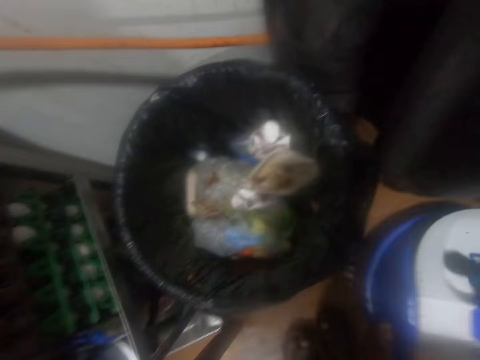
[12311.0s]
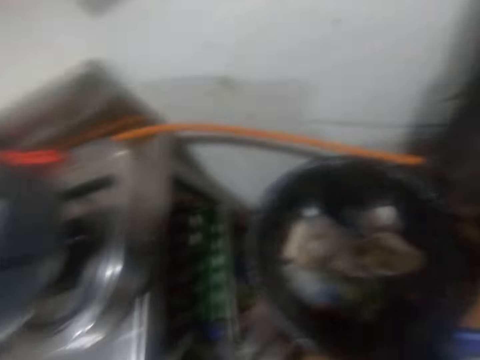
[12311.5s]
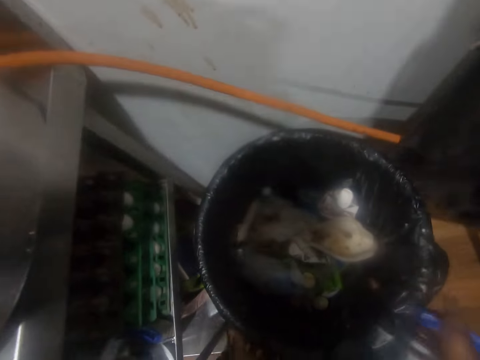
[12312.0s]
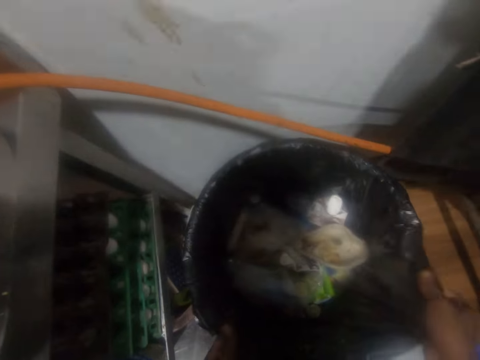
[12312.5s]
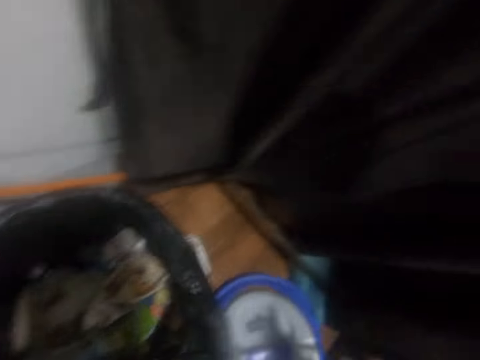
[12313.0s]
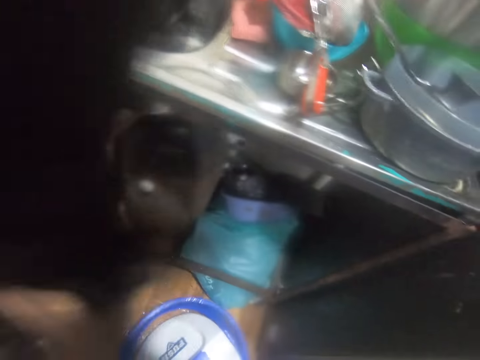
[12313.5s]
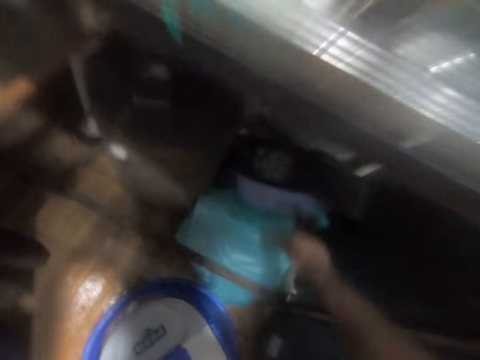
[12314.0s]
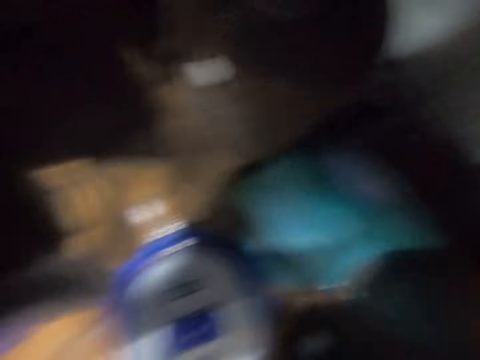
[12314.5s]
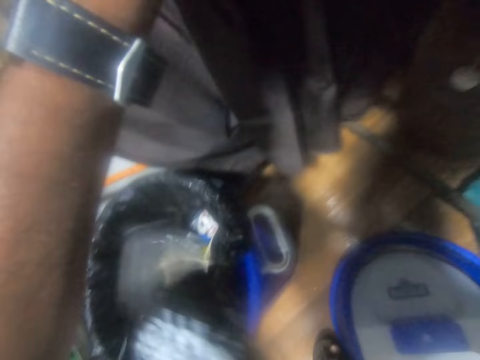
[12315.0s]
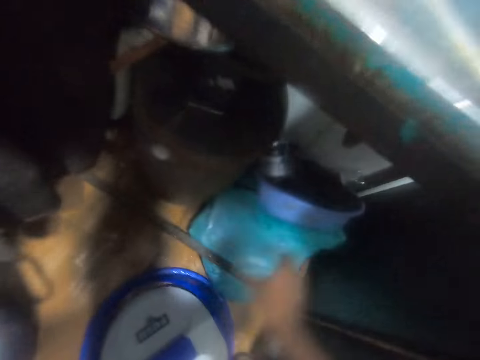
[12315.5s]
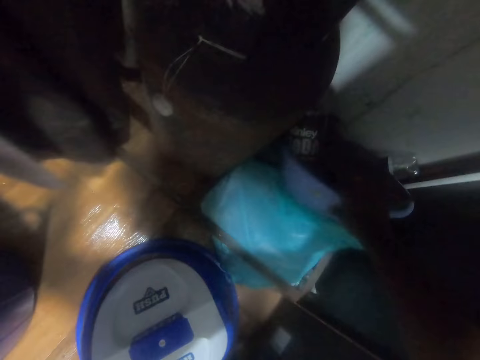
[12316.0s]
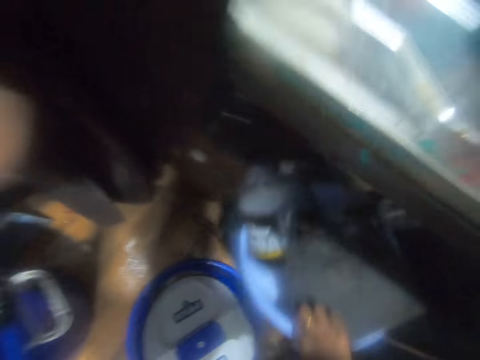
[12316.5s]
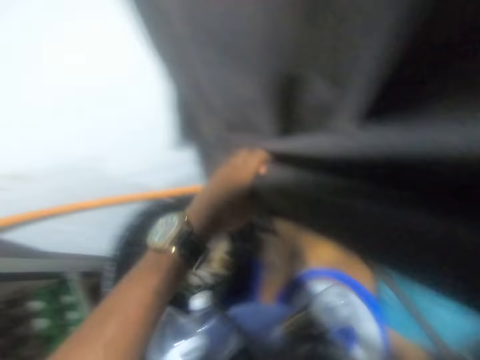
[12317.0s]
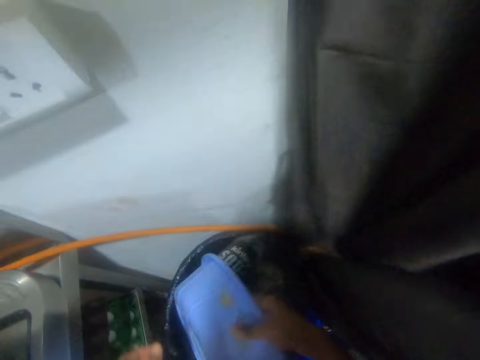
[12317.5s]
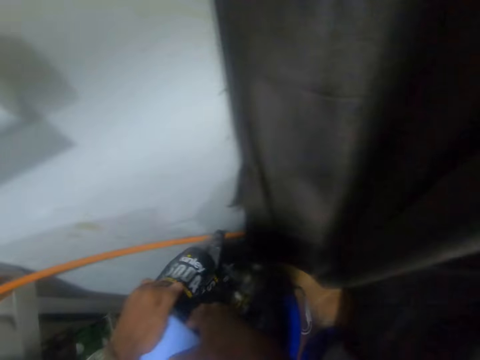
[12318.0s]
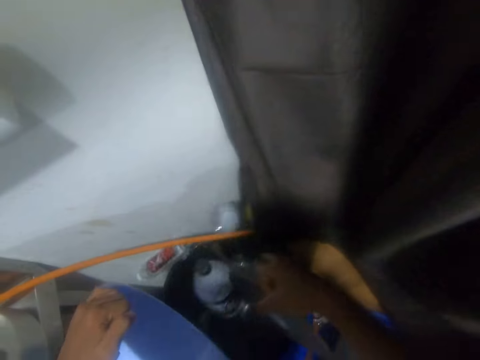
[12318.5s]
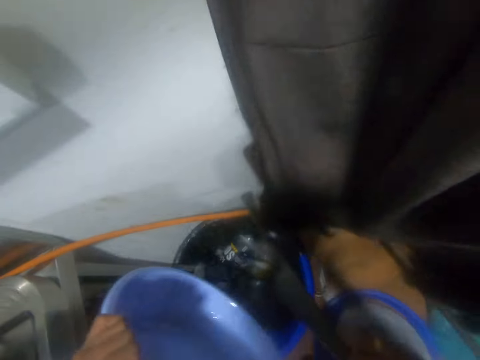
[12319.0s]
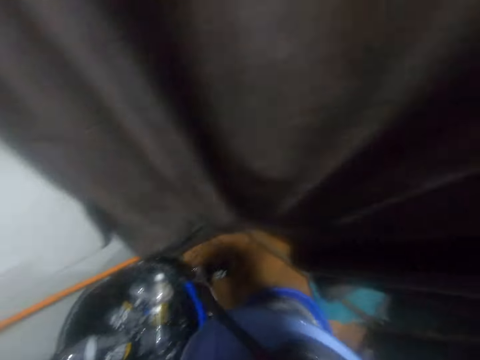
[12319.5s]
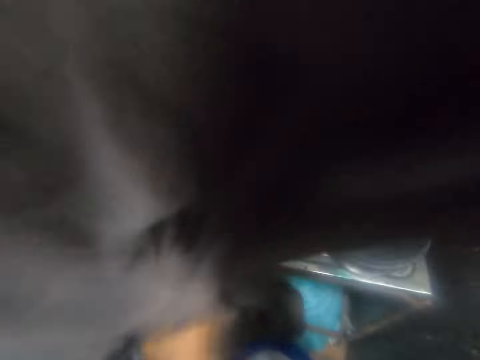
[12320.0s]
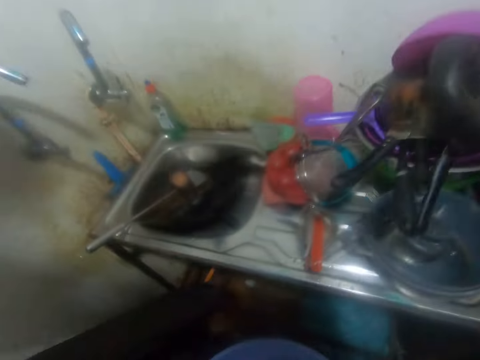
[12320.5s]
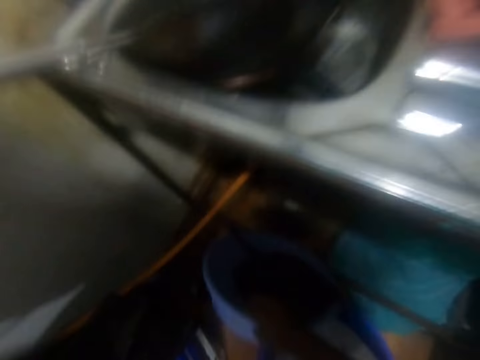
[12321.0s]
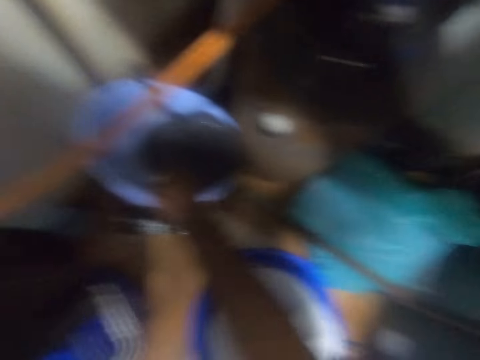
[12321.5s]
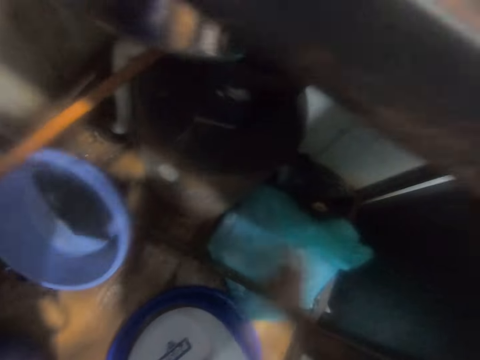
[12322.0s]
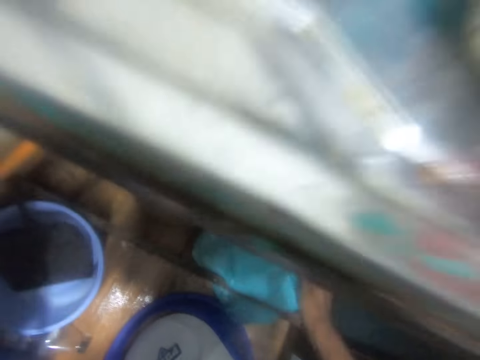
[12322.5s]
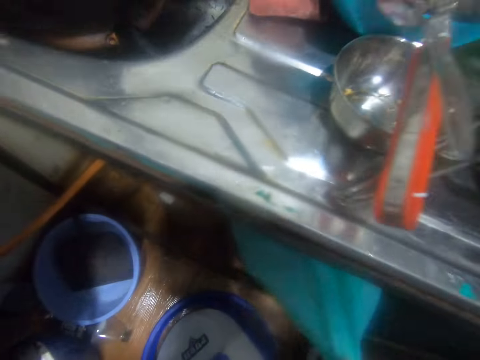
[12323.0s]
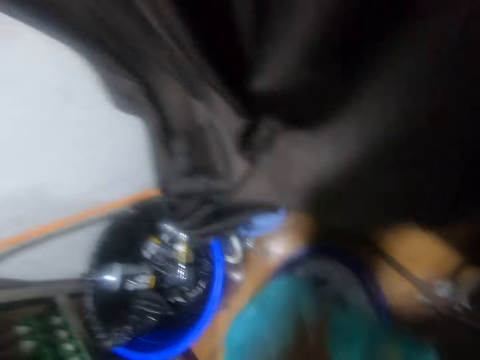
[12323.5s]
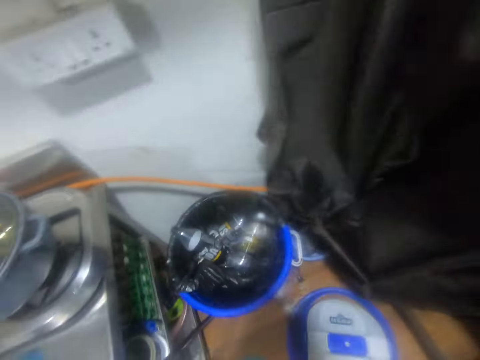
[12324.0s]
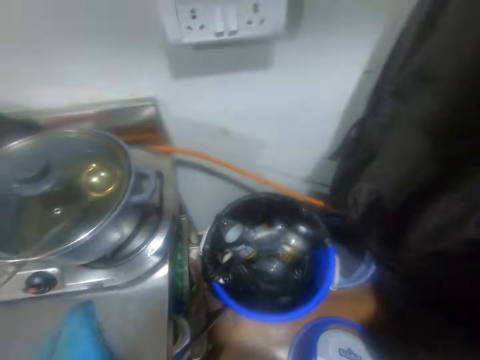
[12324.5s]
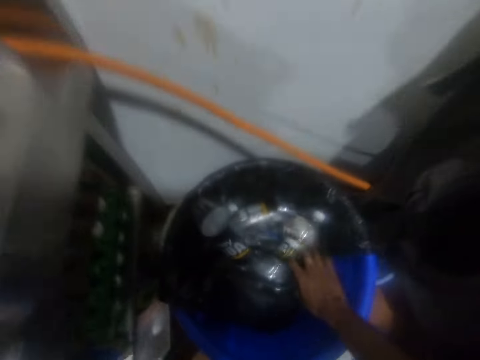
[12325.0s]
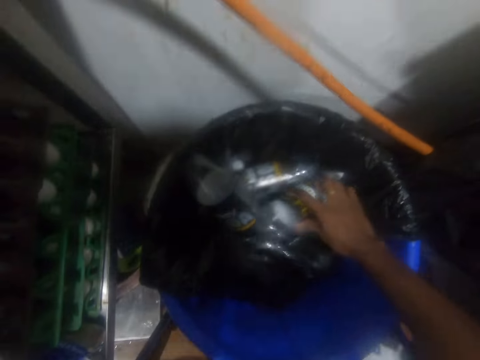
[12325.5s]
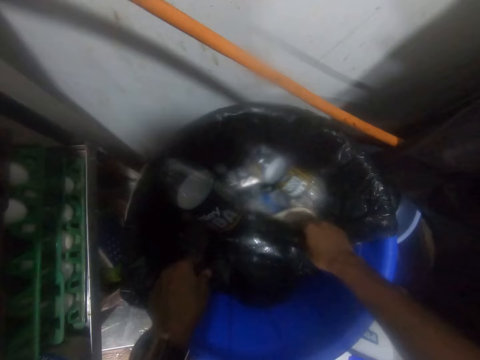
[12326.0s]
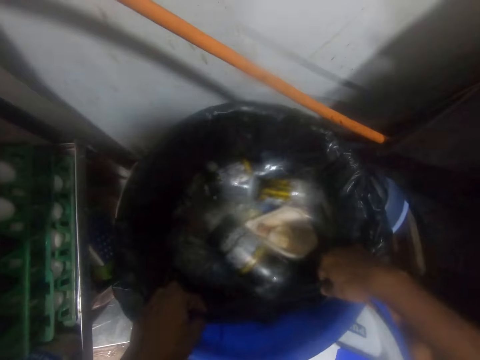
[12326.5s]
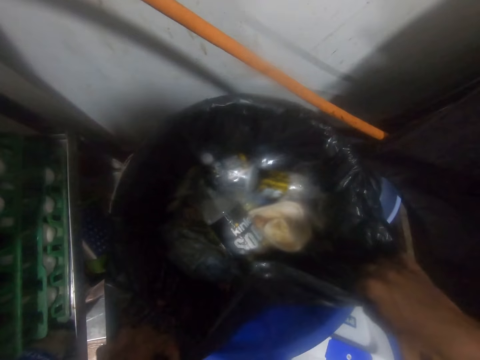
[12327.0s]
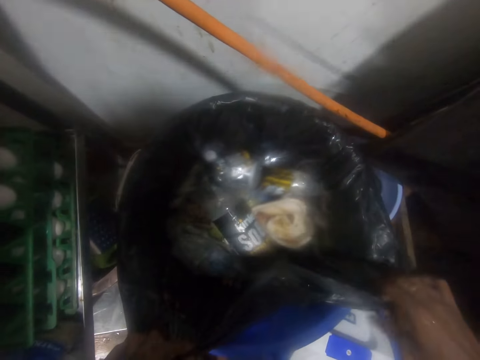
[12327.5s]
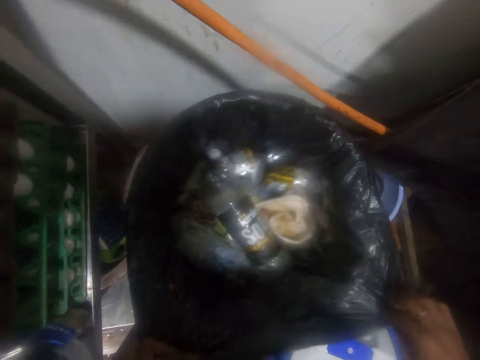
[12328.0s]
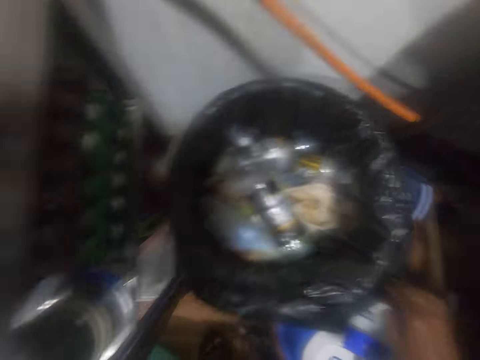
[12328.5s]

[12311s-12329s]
The camera wearer puts the cover of the trash can on the floor. He holds the nylon cover of the dustbin with his right hand. He pulls a curtain with his right hand. He picks empty containers from below a sink with his right hand. He drops the empty containers in the dustbin with his right hand. He picks a bowl containing dirt below the sink with his right hand. He pours the dirt from the bowl in the dustbin with his right hand. He removes a parker from the dustbin with his right hand. He drops the bowl and the parker below the sink with his right hand. He puts the dustbin under the sink. He picks a nylon of dirt from below the sink with his right hand. He adjusts a plastic bottle in the dustbin with his right hand. He adjusts the nylon in the dustbin with both hands.

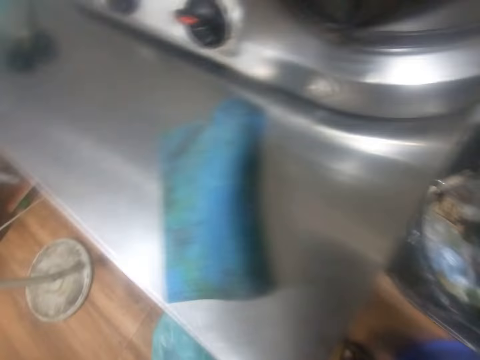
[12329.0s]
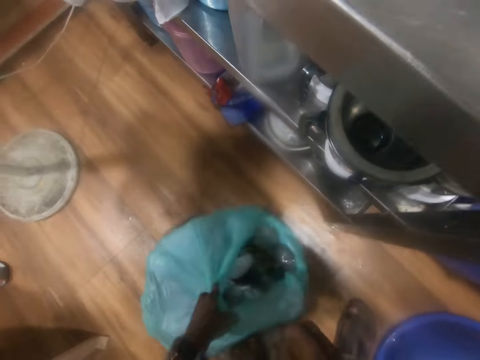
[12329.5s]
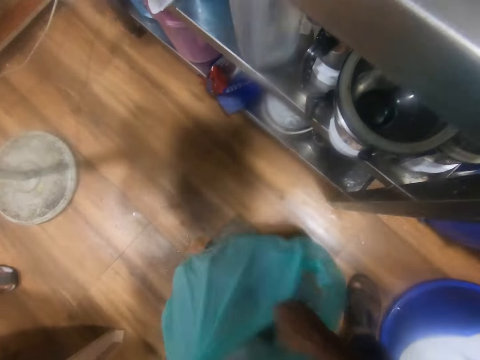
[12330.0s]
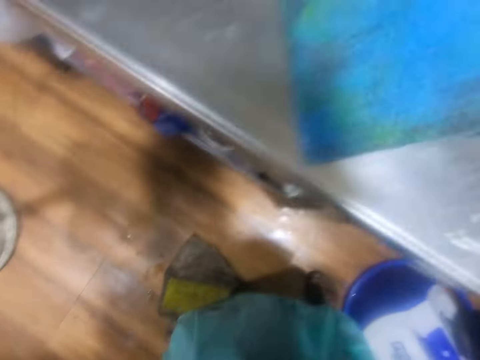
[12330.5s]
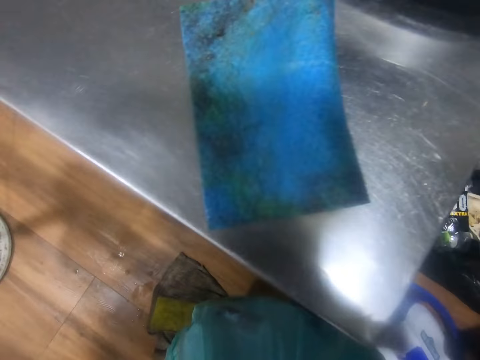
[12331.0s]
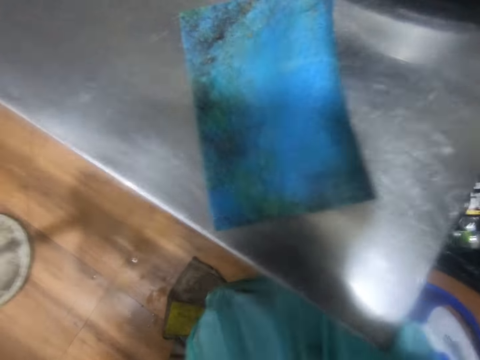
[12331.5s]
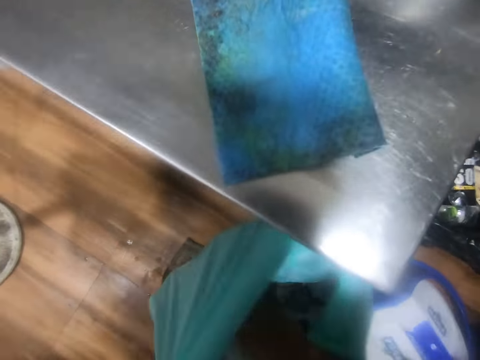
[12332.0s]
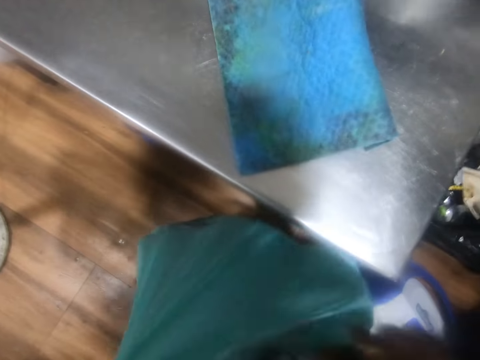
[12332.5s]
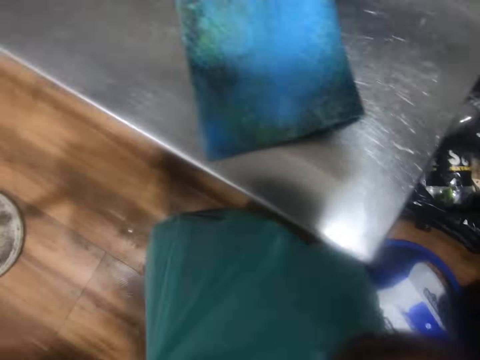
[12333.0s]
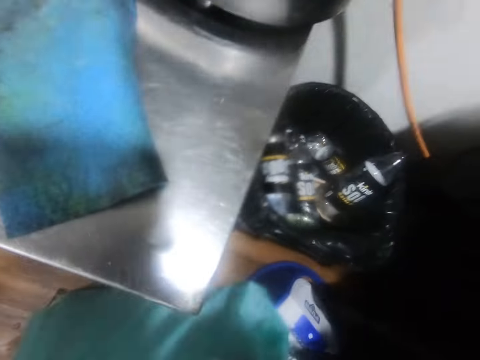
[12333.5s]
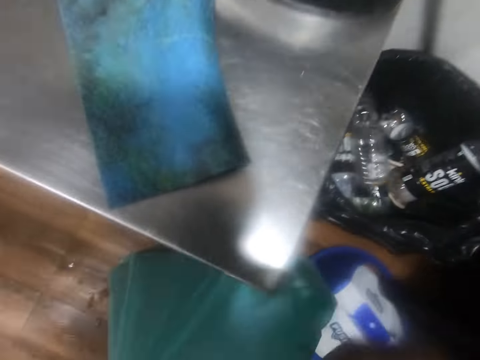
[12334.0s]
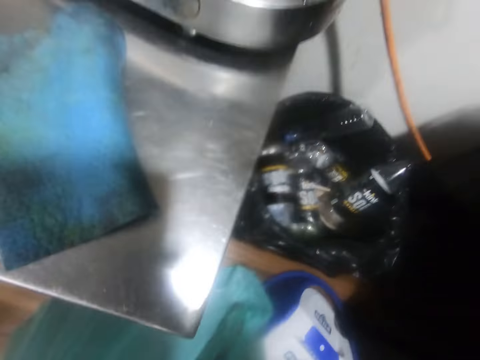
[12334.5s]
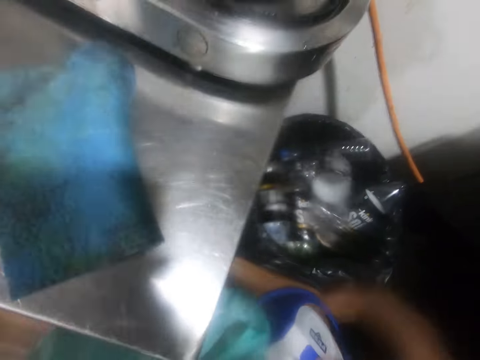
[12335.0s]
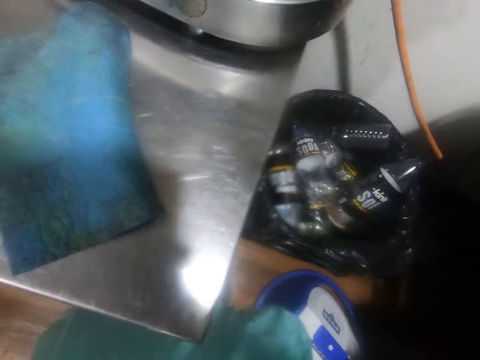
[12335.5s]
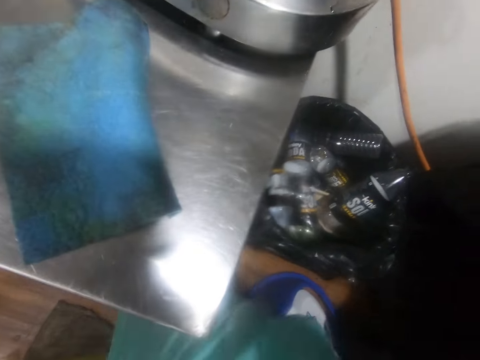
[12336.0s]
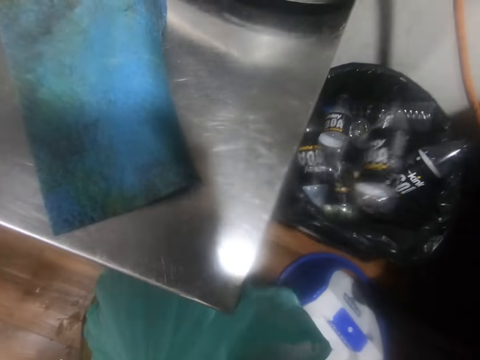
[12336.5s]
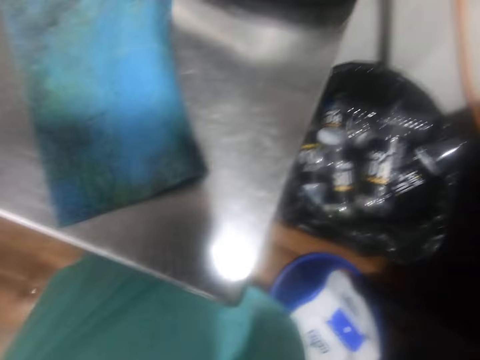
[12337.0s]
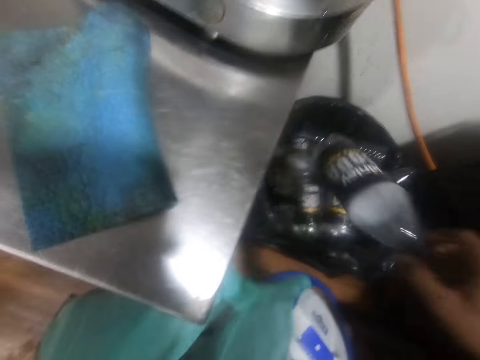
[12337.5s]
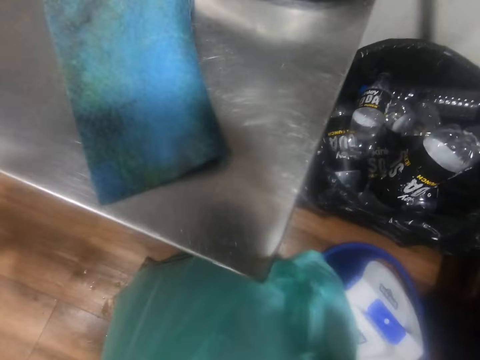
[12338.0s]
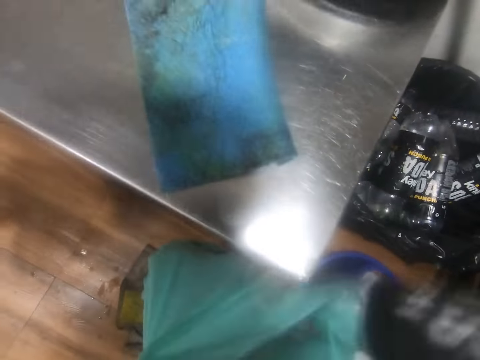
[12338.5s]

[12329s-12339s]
The camera wearer picks the nylon of dirt with both hands. He puts bottles from the trash bag into the trash can. He removes a plastic bottle from the nylon of dirt with his right hand. He puts the plastic bottle in the dustbin with his right hand. He puts a plastic bottle in the dustbin with his right hand. He does this repeatedly.
